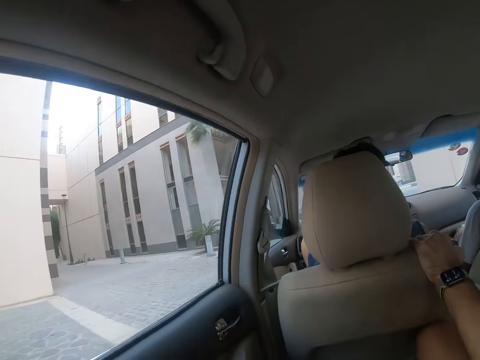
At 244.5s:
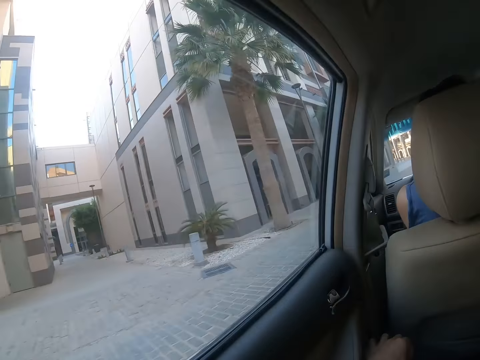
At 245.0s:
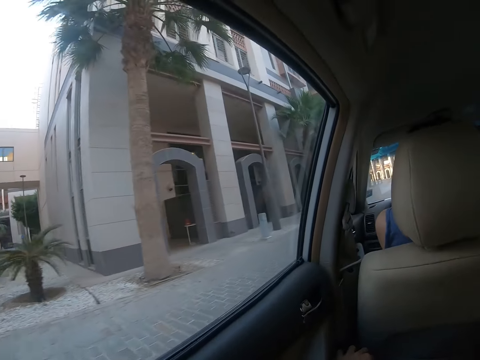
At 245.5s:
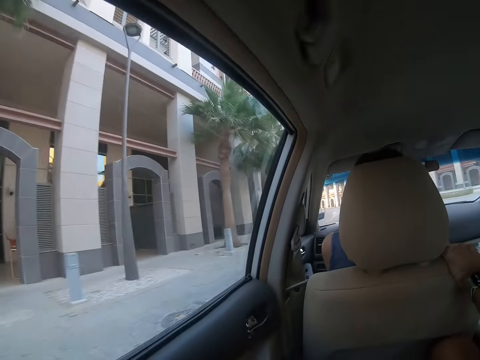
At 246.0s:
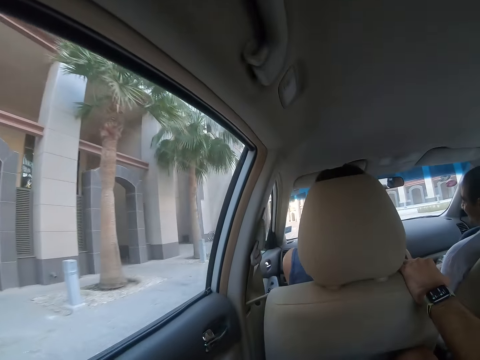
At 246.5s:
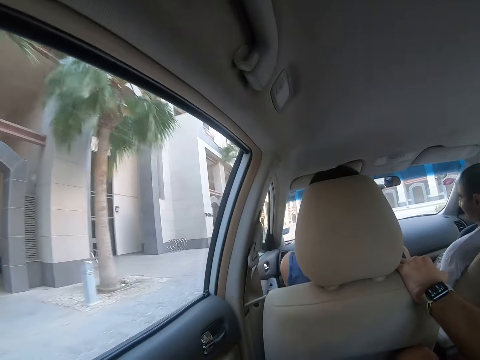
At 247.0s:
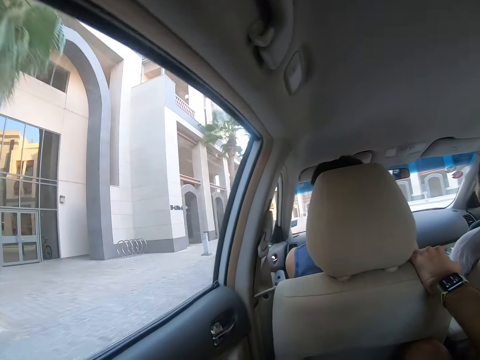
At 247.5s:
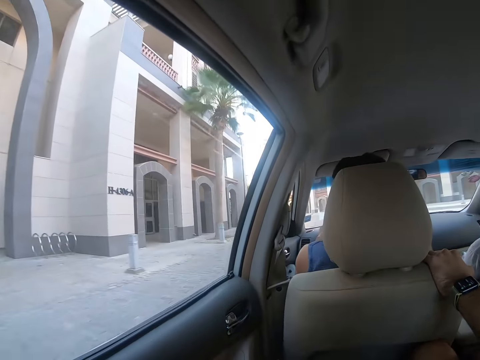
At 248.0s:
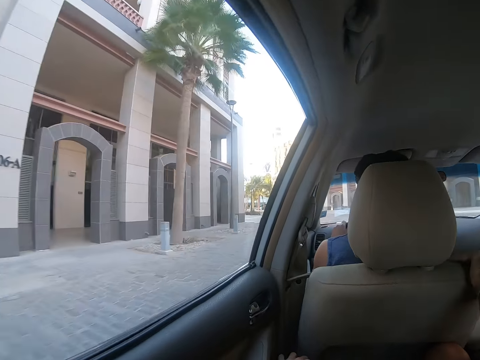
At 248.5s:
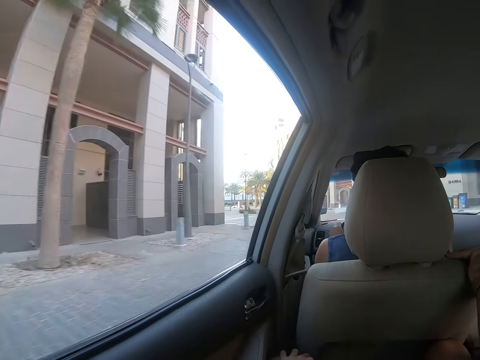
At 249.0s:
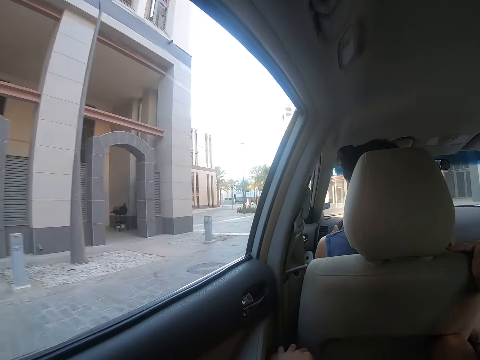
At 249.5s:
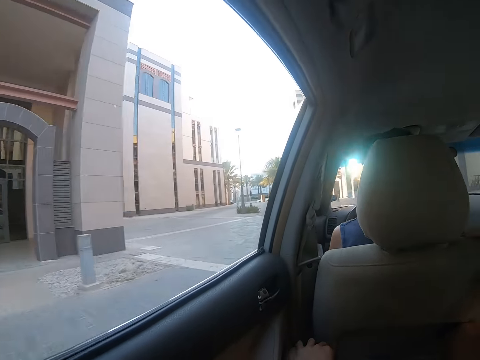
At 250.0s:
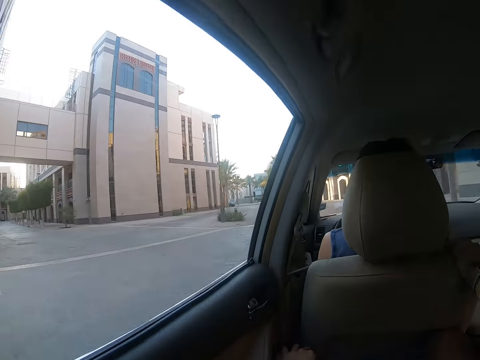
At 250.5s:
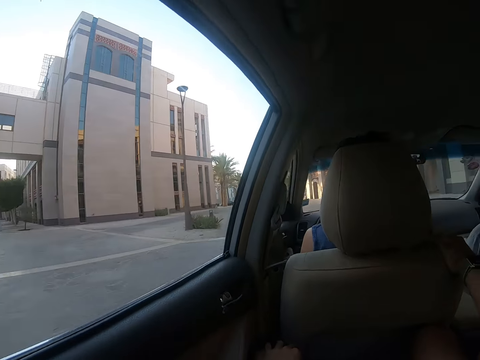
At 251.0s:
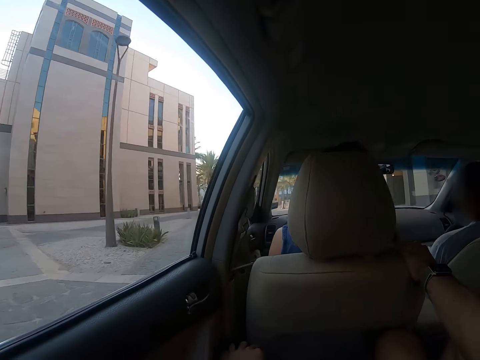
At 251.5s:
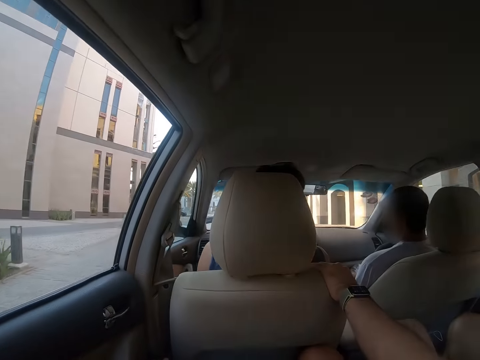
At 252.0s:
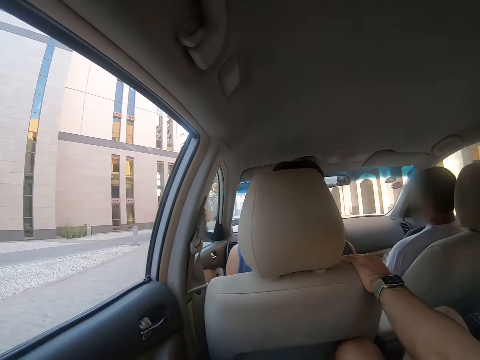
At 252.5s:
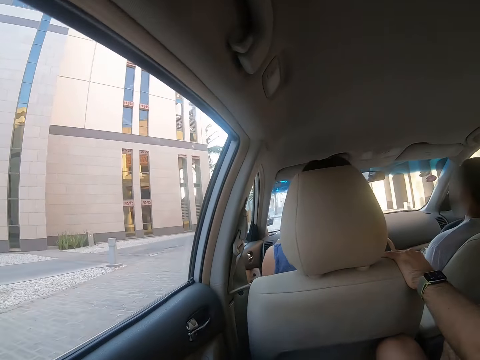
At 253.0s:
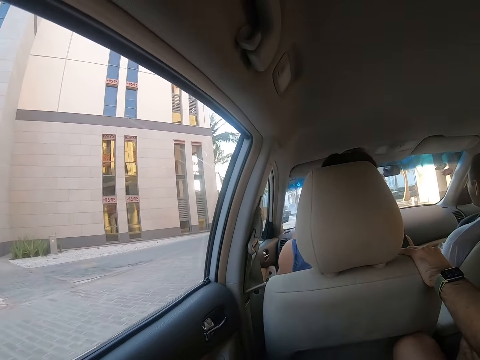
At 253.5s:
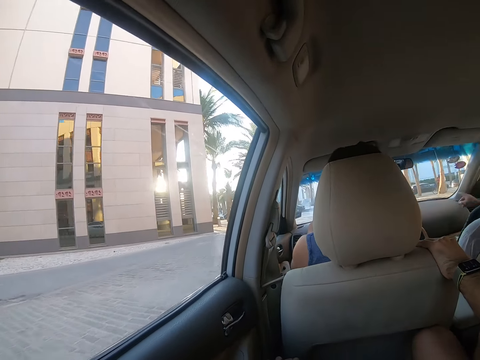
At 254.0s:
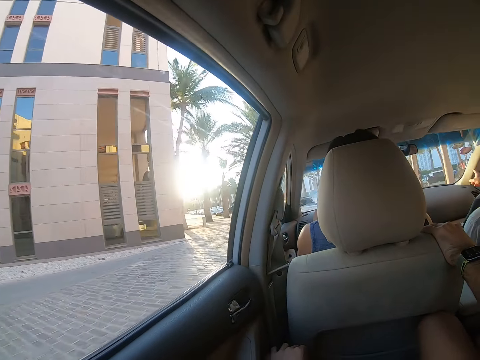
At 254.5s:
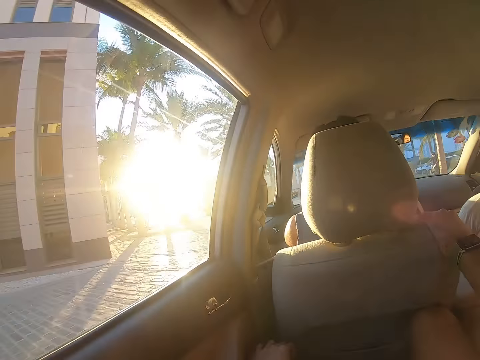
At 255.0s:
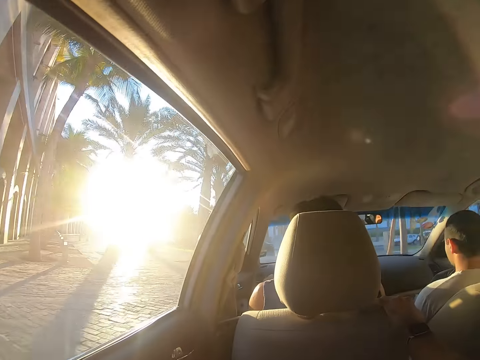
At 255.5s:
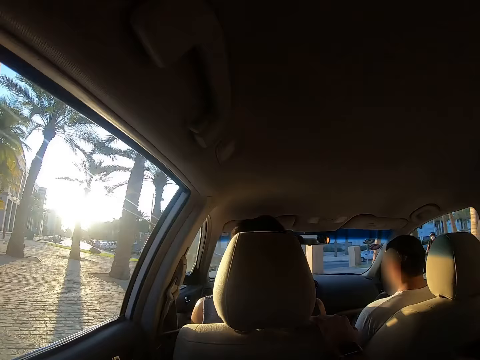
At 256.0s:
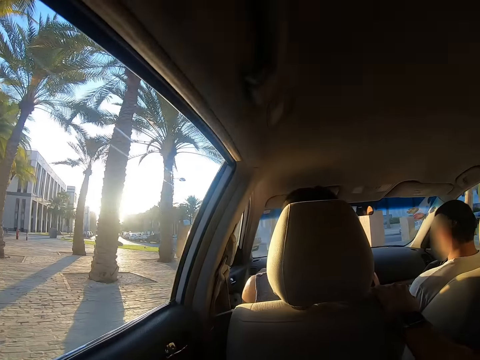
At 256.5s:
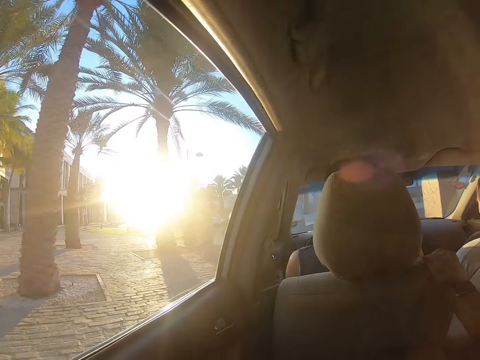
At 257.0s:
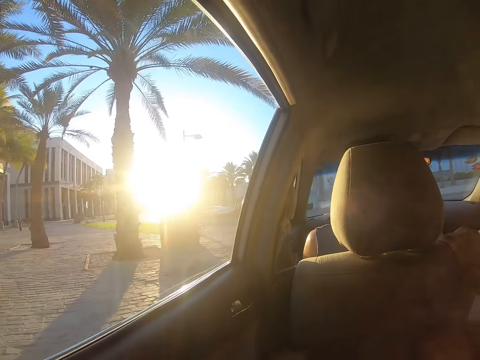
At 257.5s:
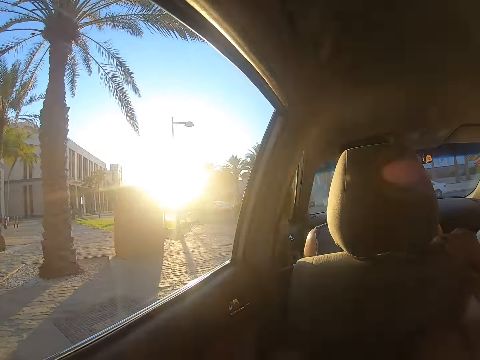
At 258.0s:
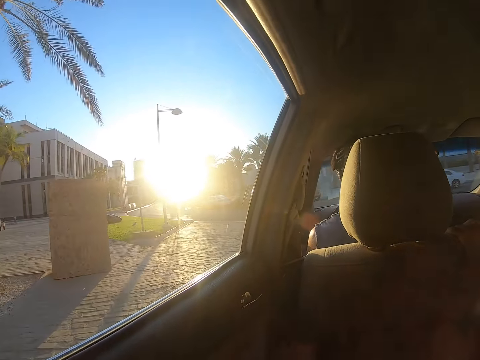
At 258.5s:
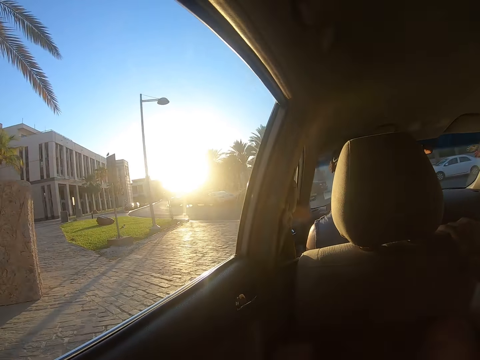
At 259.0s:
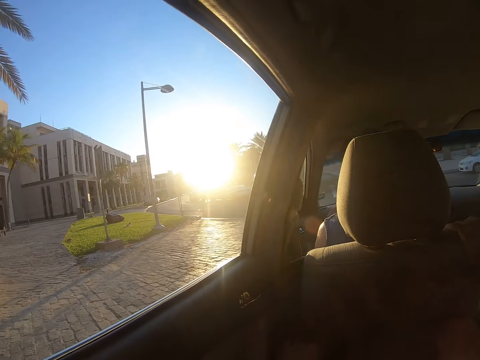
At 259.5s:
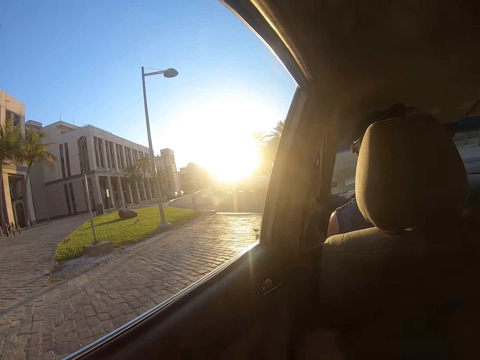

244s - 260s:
A man dances. Another man holds the car seat. The first man points in front and lowers his hand.

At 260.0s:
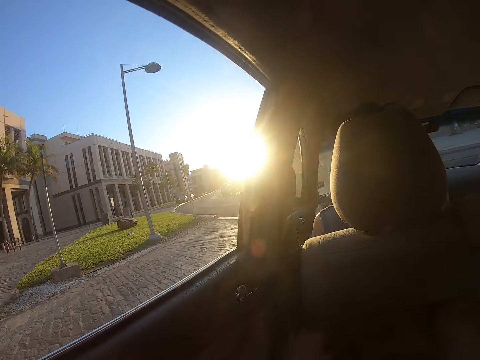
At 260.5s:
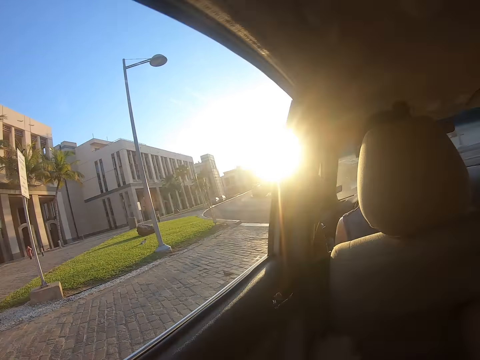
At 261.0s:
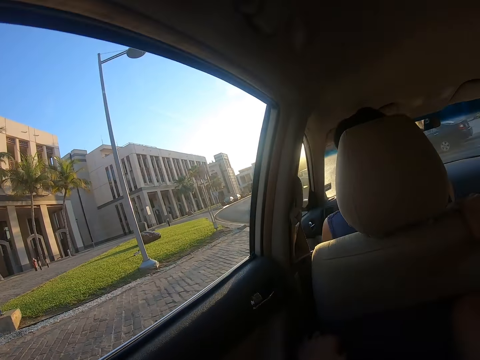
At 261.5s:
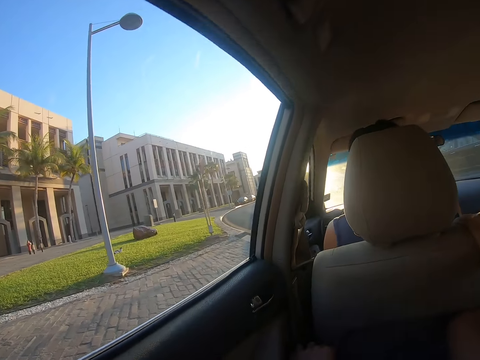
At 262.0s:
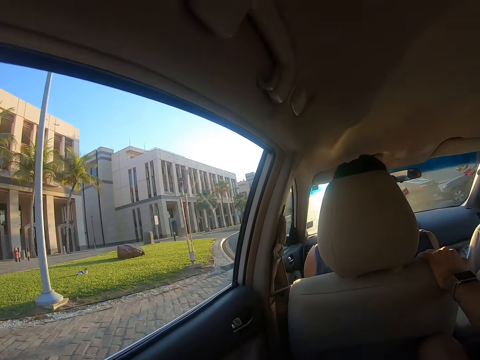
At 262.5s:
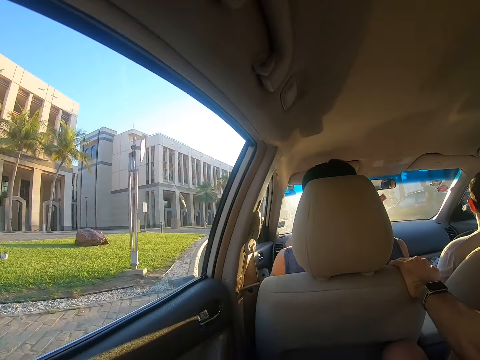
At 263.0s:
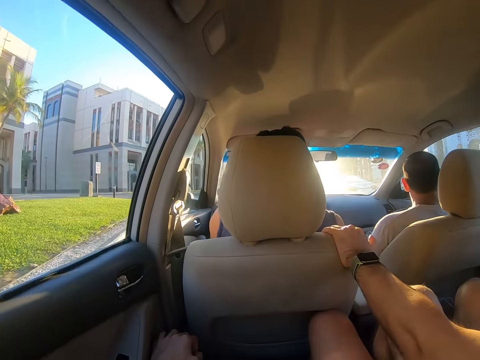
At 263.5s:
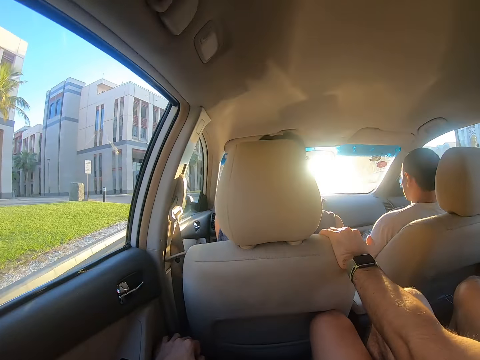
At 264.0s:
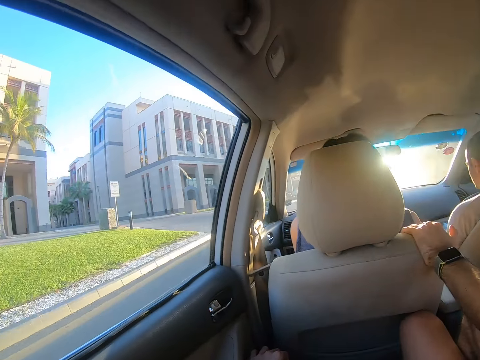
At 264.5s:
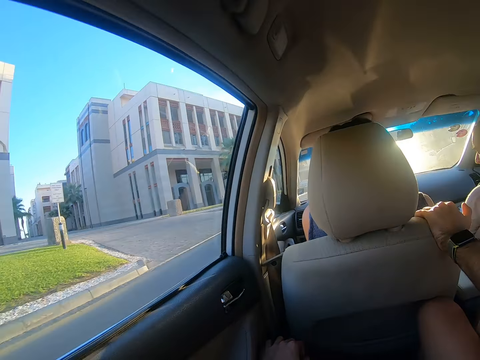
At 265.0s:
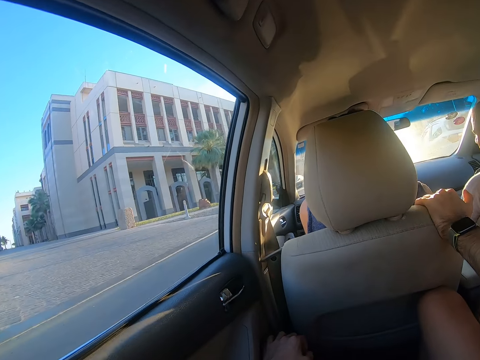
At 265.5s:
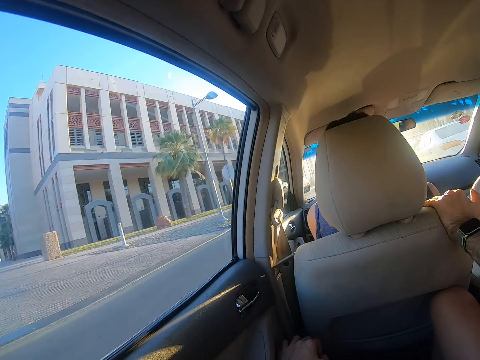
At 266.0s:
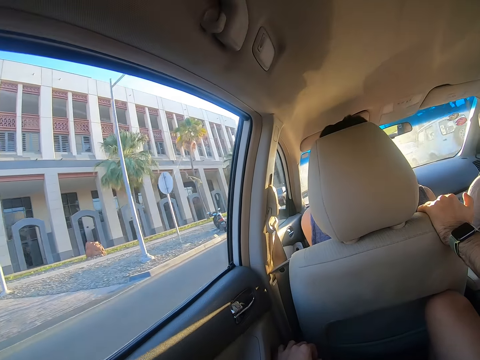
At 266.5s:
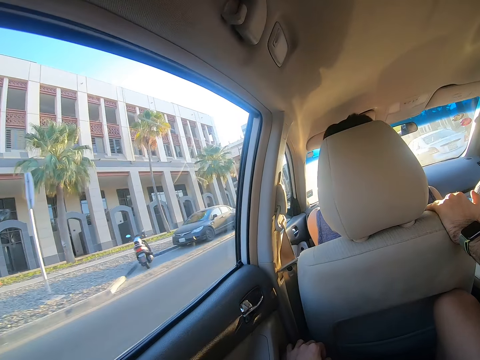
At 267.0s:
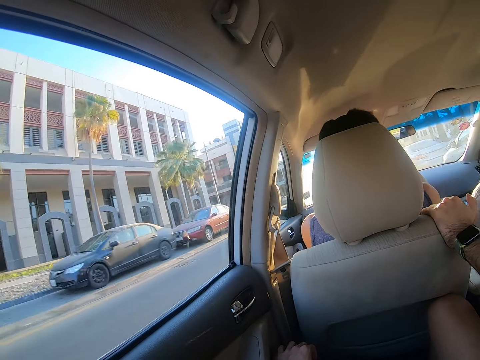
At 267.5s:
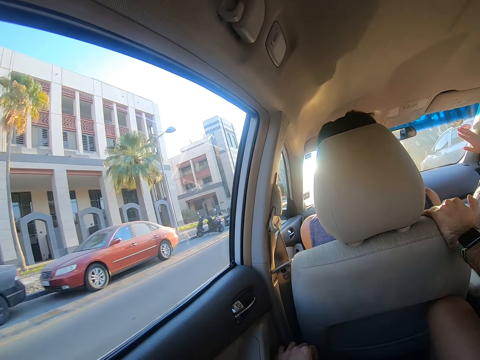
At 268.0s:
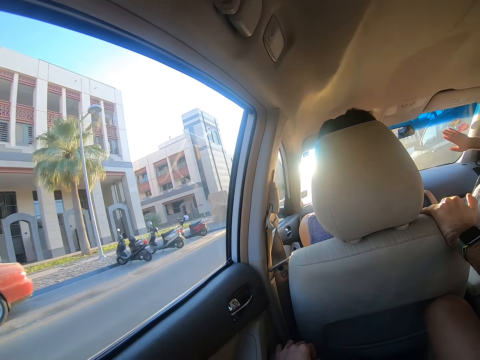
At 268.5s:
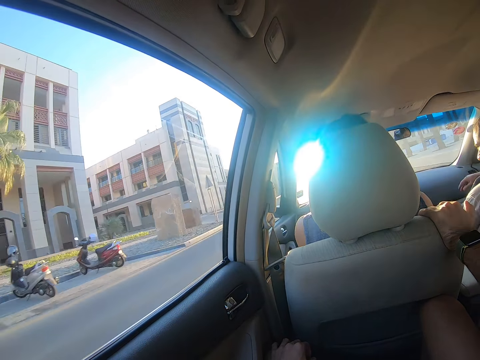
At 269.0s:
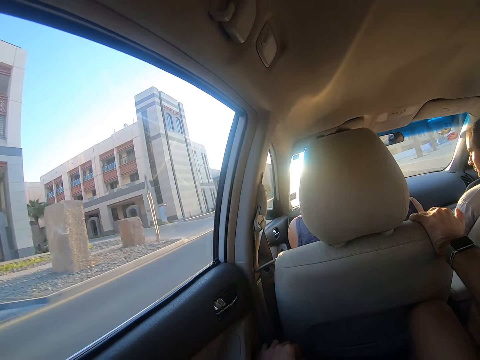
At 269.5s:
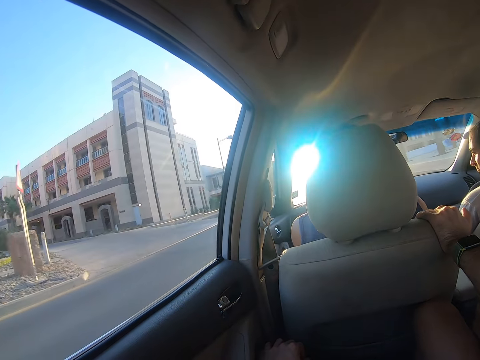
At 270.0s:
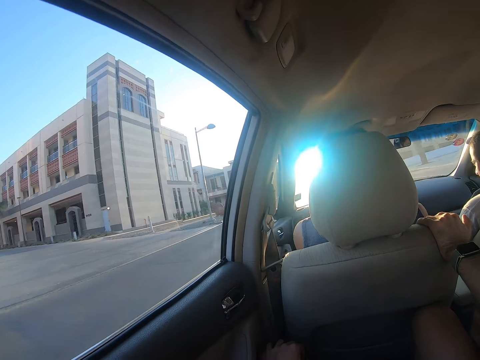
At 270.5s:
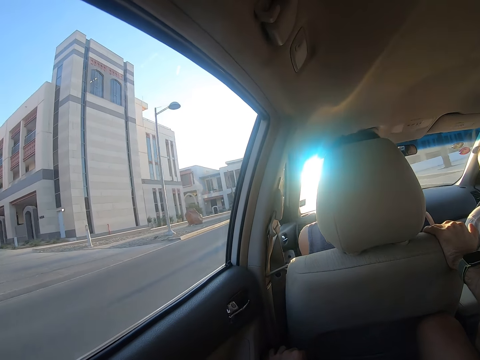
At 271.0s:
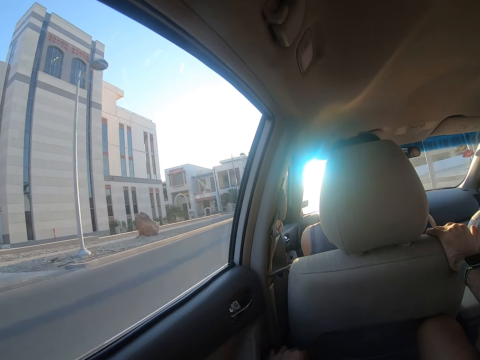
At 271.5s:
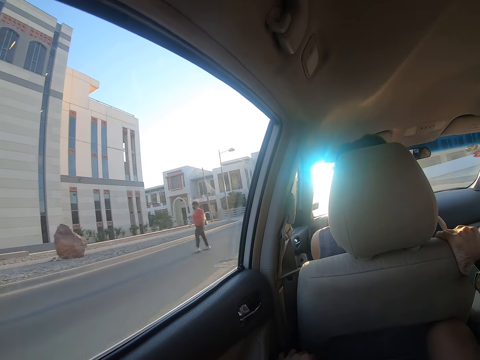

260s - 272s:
A man turns the car left and drives. Another man raises his hand and lowers his hand.
